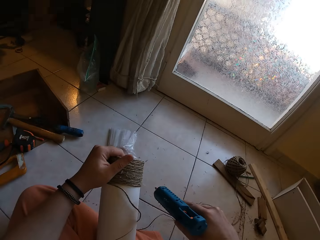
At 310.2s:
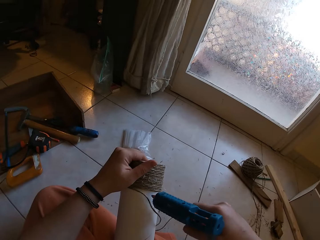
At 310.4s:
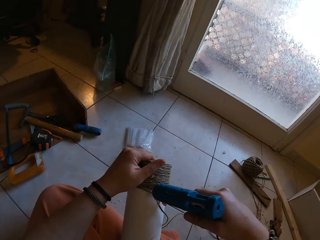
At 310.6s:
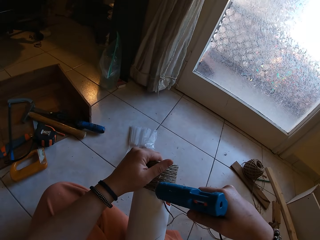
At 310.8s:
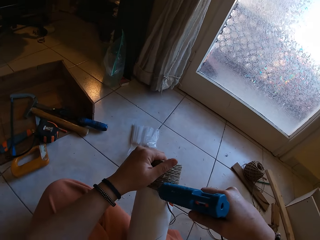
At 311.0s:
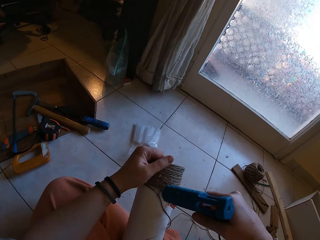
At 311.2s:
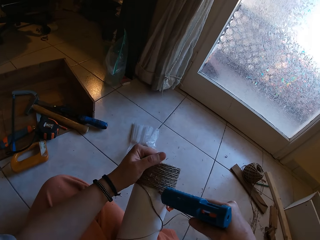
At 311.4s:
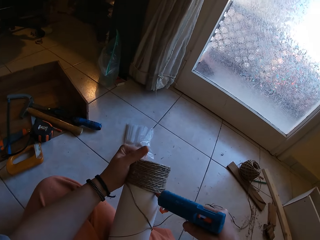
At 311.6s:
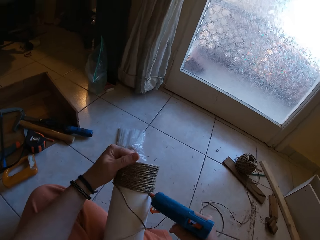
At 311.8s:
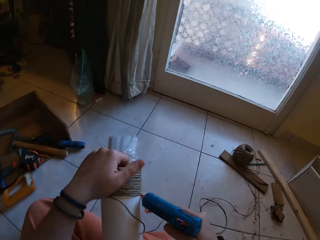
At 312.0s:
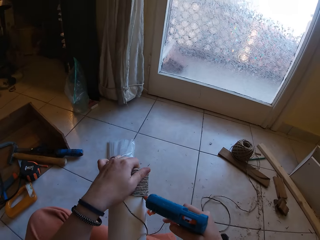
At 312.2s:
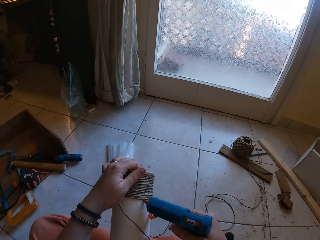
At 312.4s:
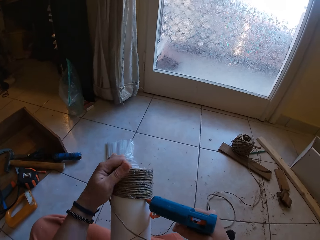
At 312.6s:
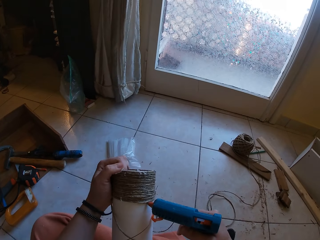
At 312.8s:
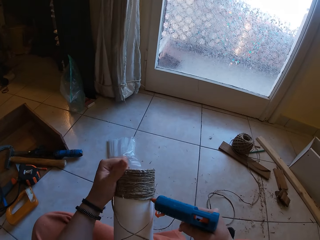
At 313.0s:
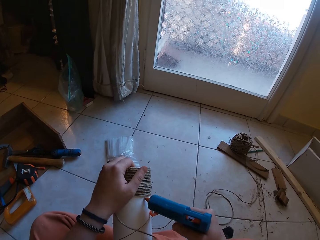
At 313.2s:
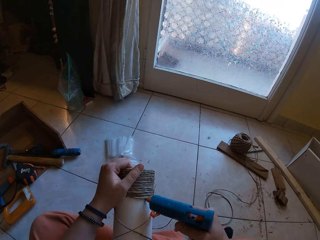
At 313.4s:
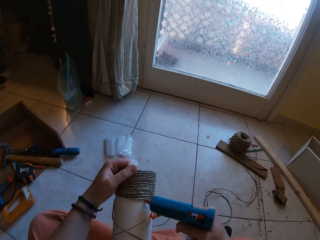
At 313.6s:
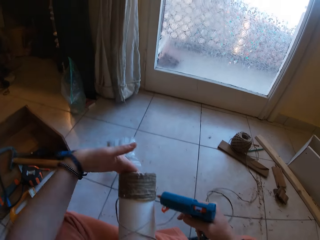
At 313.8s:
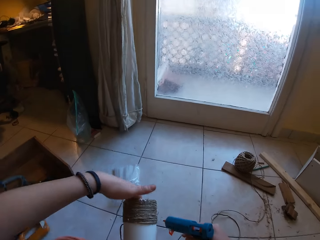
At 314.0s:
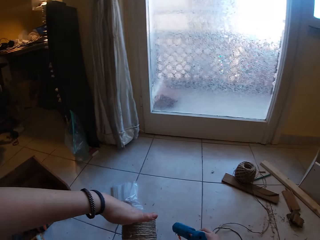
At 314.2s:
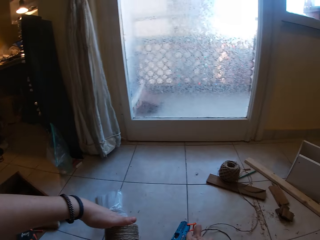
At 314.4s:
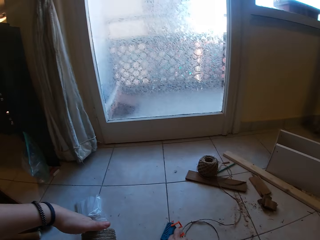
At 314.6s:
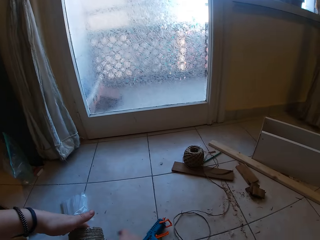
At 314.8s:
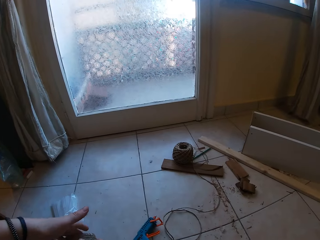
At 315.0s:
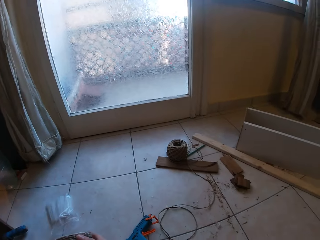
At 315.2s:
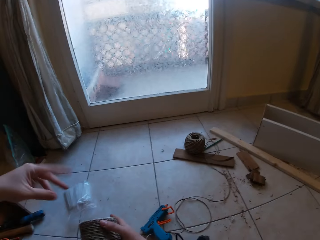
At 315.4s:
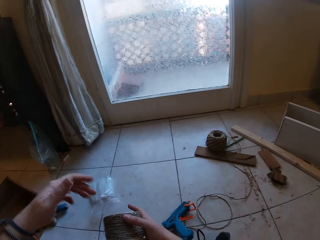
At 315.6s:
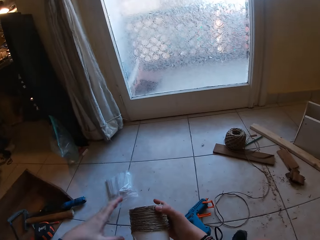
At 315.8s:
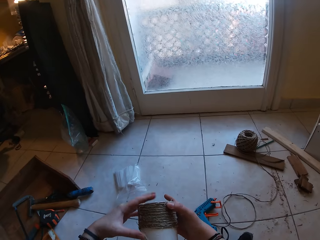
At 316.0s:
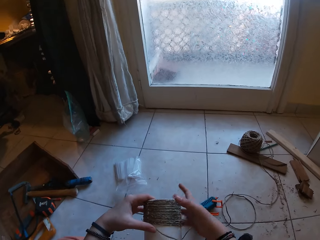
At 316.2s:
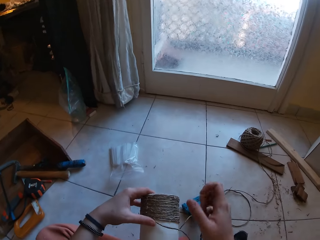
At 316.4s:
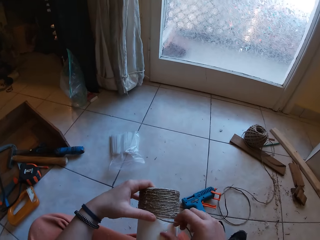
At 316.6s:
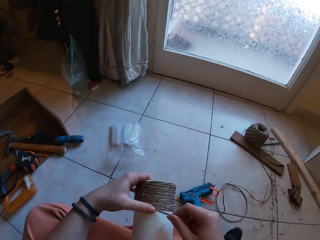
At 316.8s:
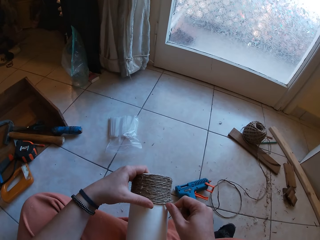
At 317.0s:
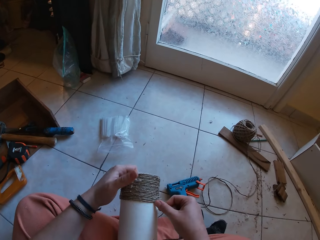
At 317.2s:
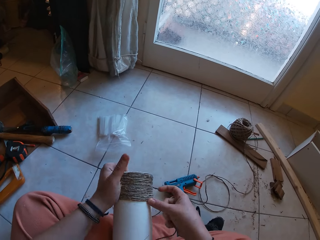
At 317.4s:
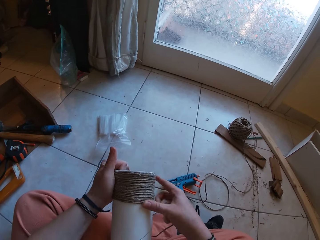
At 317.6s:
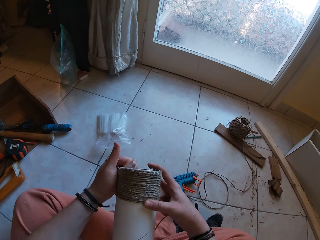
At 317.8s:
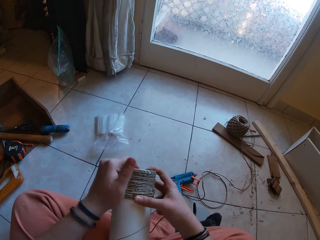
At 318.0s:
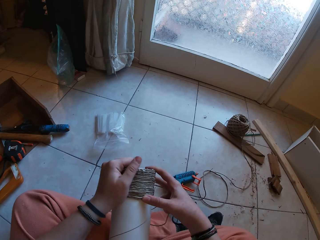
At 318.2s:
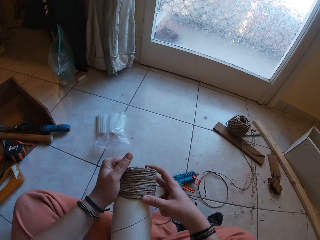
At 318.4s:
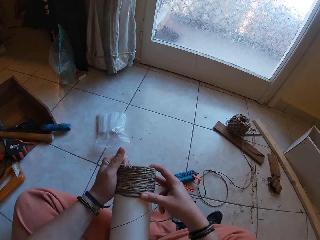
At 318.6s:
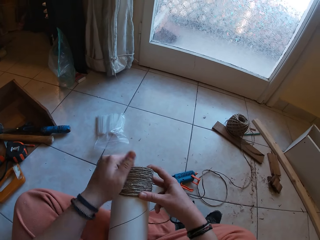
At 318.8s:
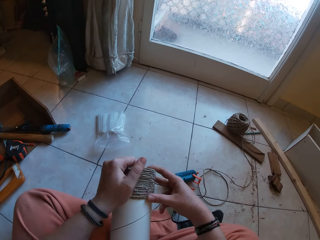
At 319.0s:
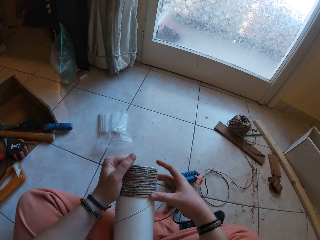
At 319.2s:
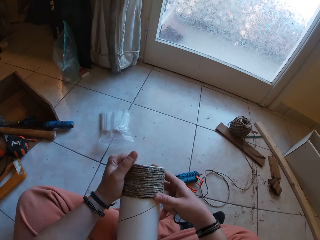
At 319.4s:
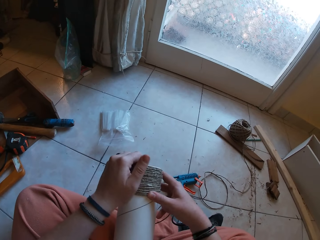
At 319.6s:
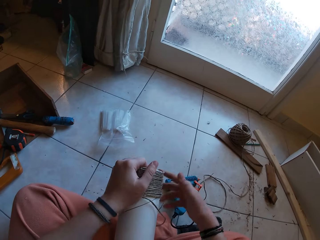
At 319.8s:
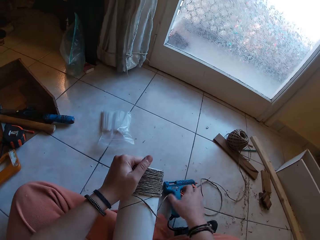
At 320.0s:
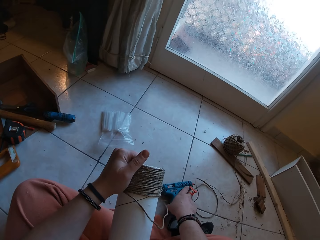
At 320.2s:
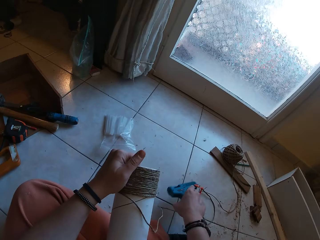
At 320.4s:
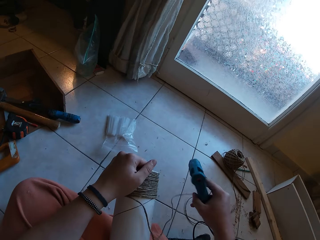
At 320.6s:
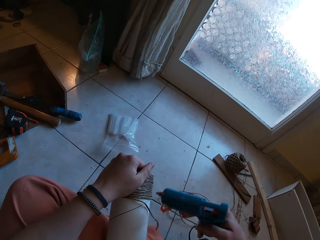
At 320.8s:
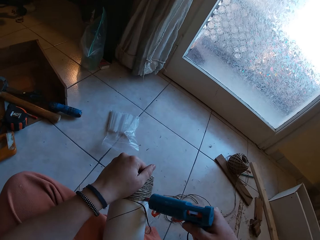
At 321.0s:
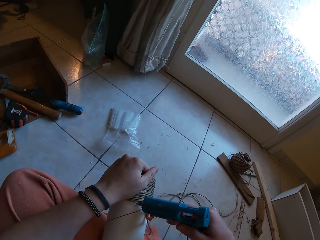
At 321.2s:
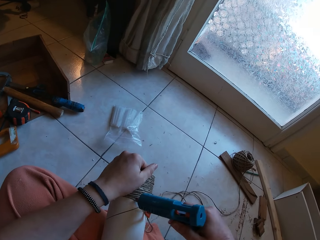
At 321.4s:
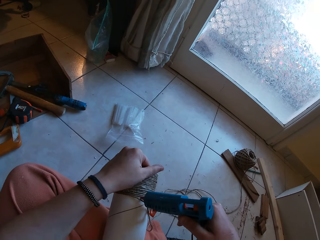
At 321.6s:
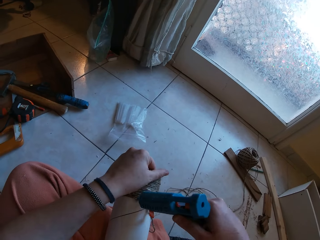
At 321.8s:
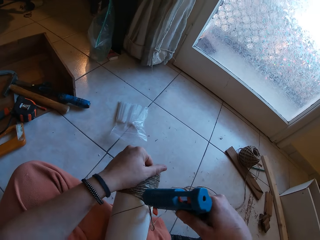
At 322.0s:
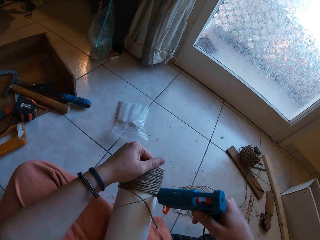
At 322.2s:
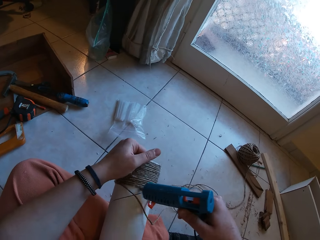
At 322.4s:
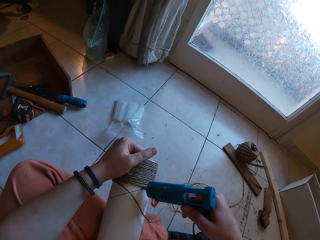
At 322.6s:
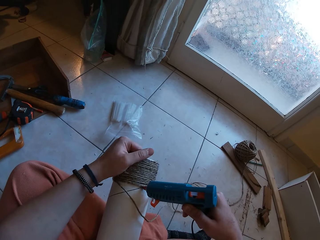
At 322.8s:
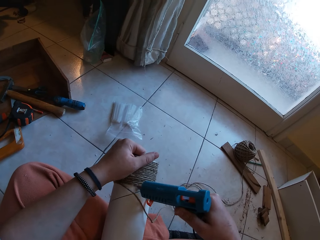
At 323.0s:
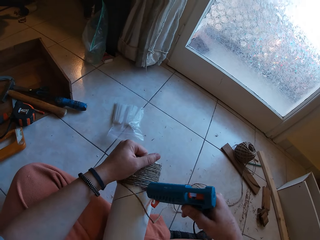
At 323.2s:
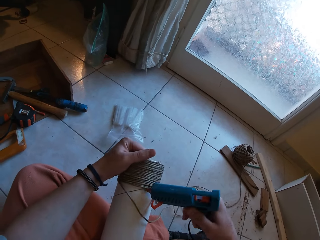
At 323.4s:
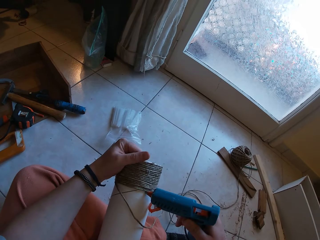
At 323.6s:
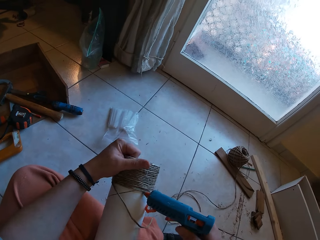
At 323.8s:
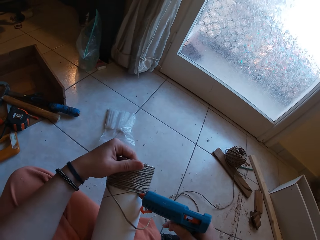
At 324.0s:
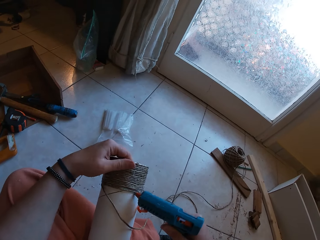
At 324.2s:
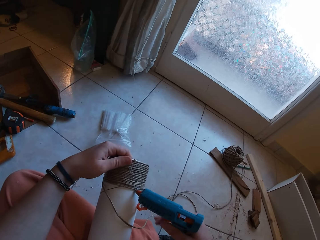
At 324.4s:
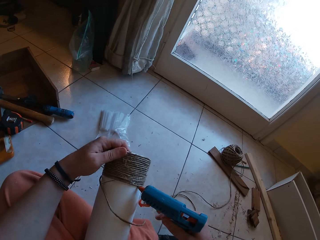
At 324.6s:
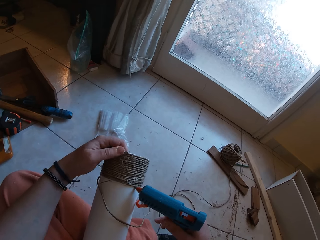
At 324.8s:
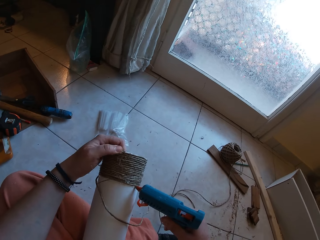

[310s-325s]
The camera wearer applies glue on the craft or paper tube with the glue gun in her right hand. She drops the glue gun on the floor with her right hand. She shakes the left hand. She gums the rope on the craft with both hands. She fits the sisal yarn around the paper tube. She picks the glue gun from the floor with her right hand. She applies glue on the craft with the glue gun in her right hand.

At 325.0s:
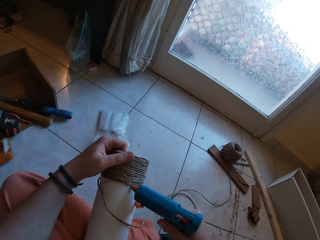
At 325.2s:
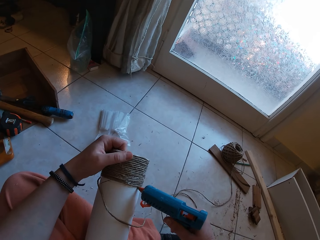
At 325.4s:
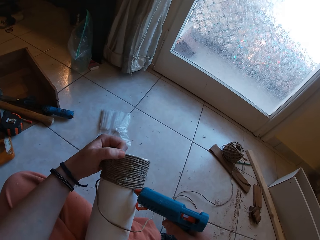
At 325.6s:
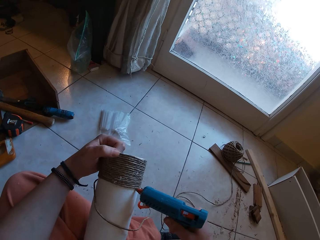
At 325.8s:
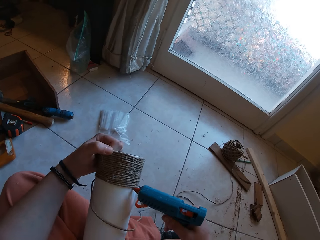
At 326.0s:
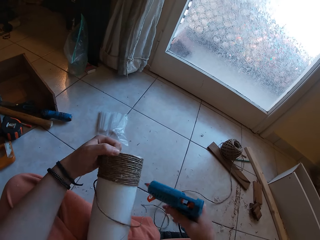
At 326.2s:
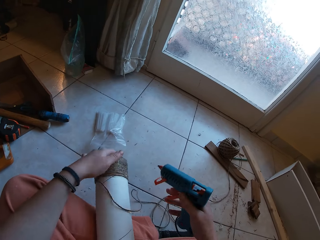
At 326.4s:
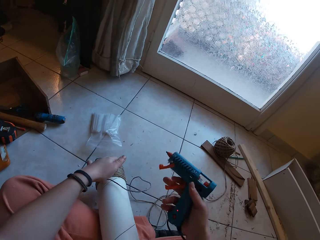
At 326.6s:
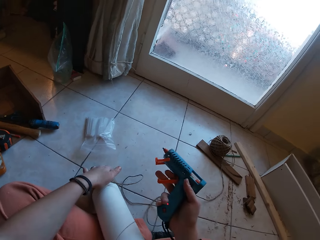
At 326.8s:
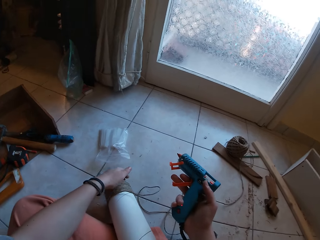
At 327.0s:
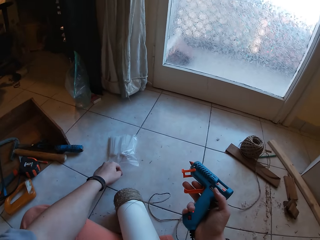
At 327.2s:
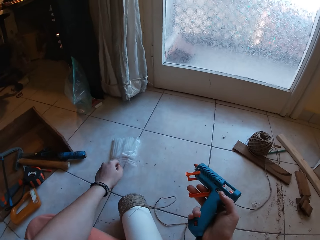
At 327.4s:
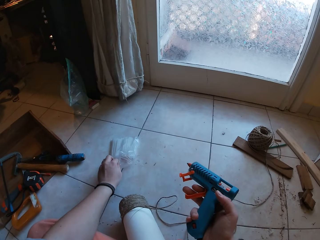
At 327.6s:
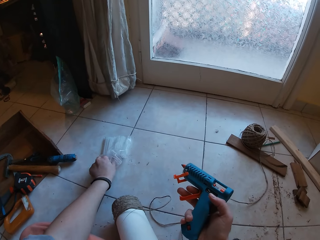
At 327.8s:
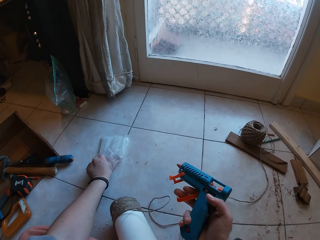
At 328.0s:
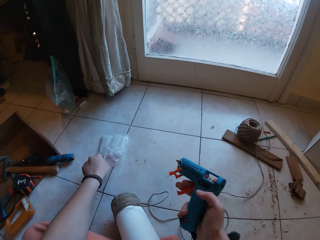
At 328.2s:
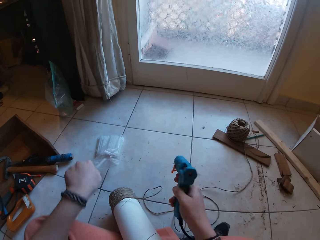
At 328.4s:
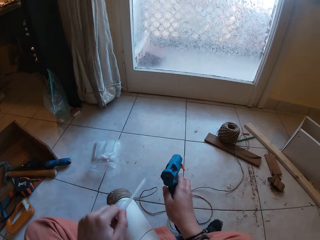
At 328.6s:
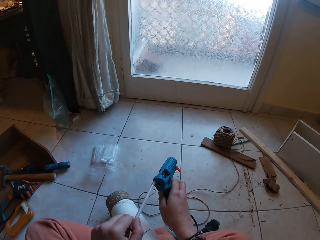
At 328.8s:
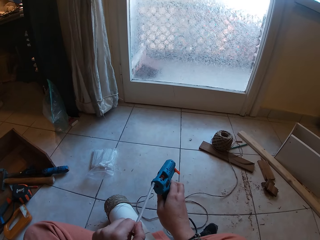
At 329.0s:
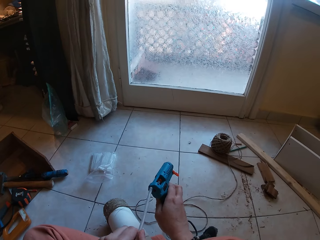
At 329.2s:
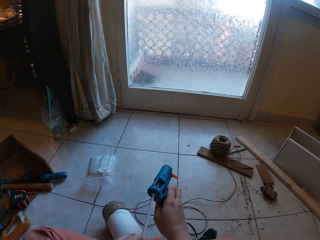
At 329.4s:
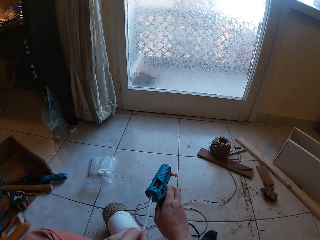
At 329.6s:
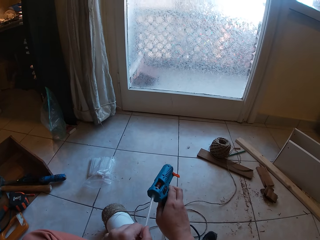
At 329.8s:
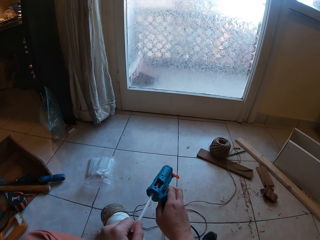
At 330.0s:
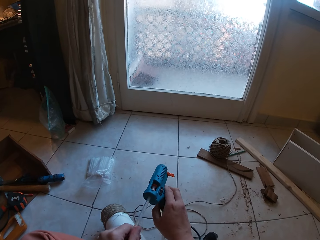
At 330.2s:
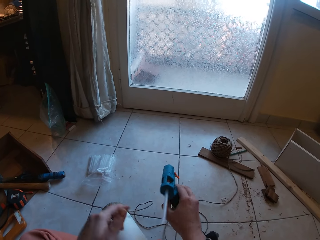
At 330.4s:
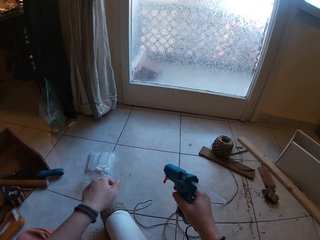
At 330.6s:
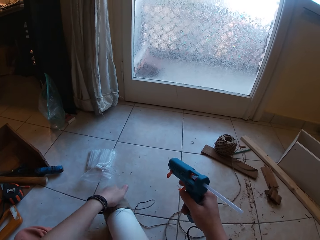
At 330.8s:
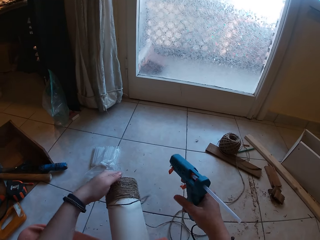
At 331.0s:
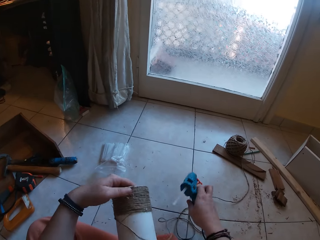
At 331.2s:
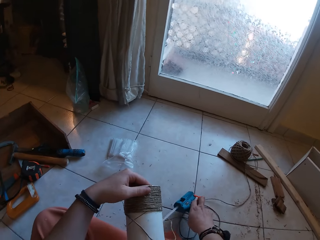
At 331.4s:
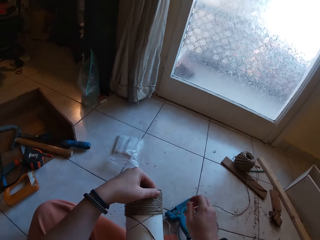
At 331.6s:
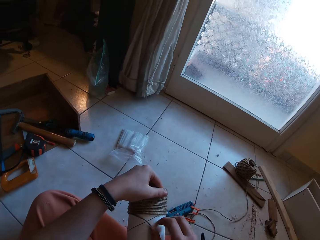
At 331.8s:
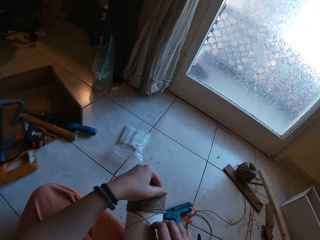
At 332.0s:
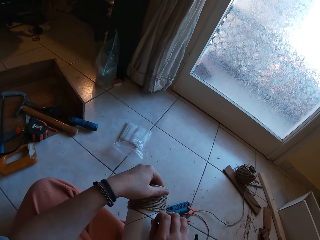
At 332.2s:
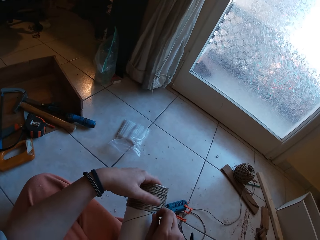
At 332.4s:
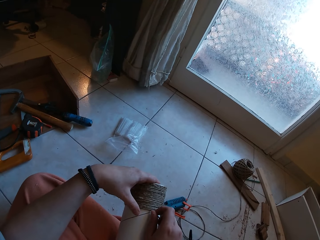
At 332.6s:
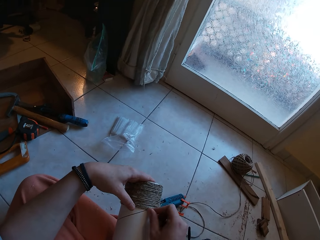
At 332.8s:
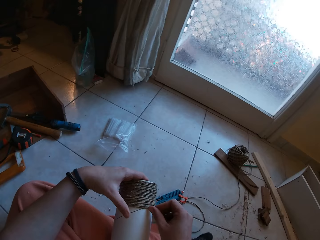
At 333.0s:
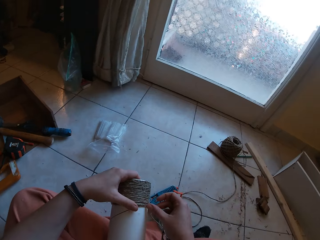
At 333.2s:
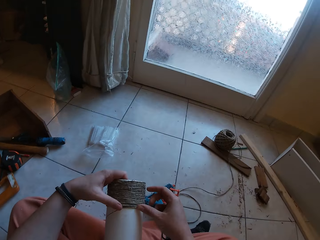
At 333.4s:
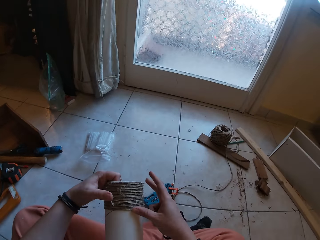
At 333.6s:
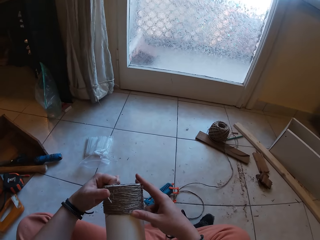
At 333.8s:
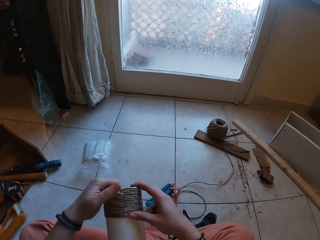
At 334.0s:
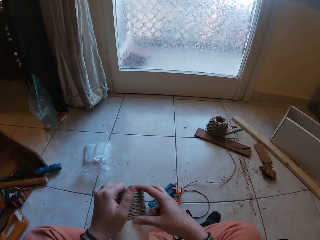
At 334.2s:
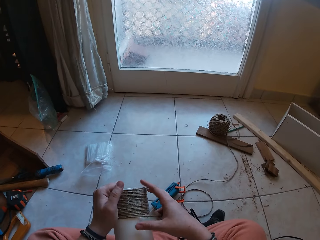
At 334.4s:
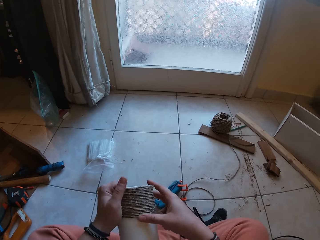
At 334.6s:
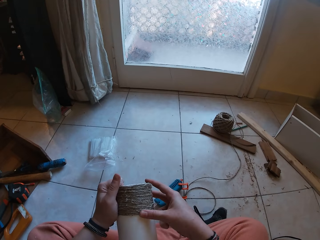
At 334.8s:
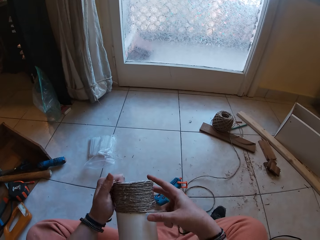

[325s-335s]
The camera wearer drops the craft on the floor with her left hand. She picks up a candle gum from a nylon pack with her left hand. She puts the candle gum in the glue gun with her left hand. She picks up the craft from the floor with her left hand. She drops the glue gun on the floor with her right hand. She gums the rope on the craft with both hands.
